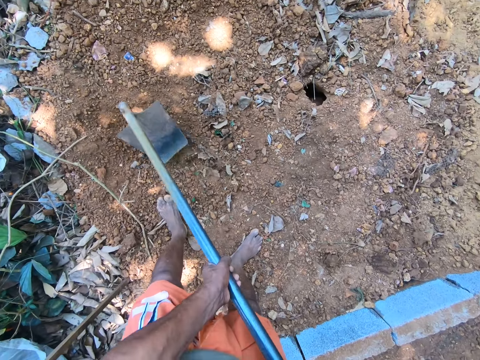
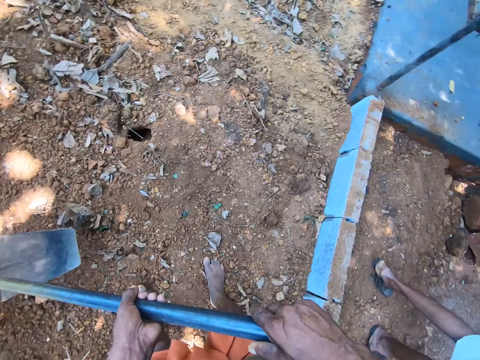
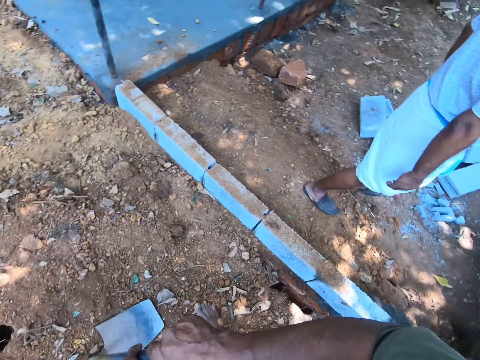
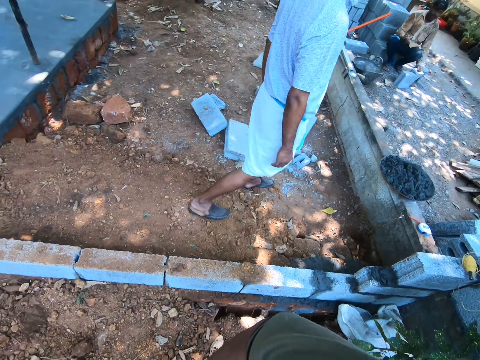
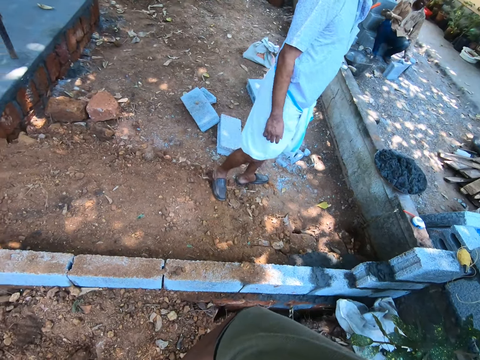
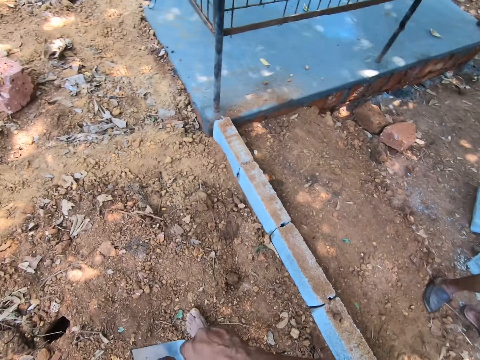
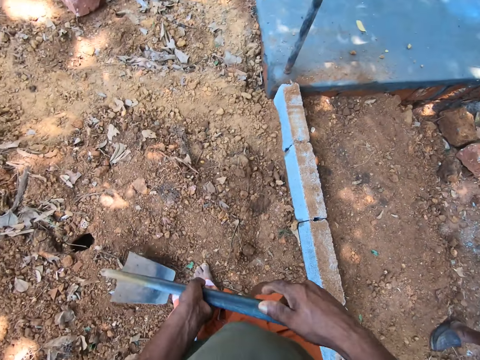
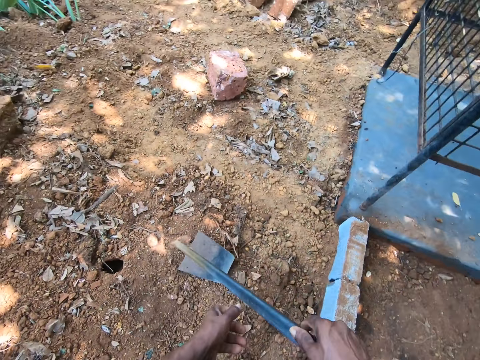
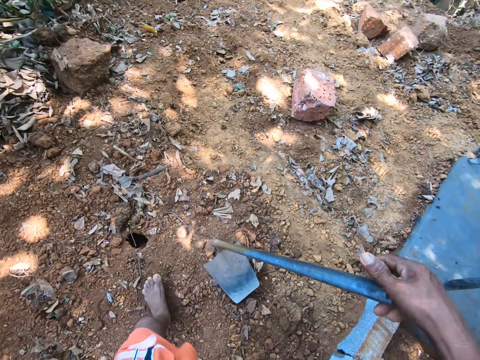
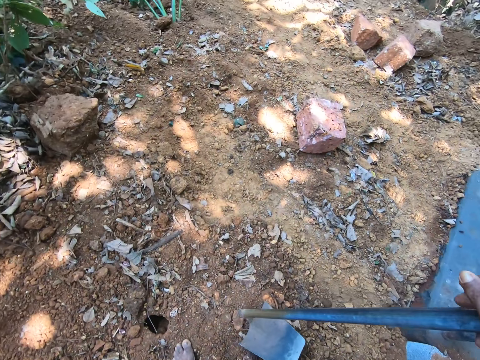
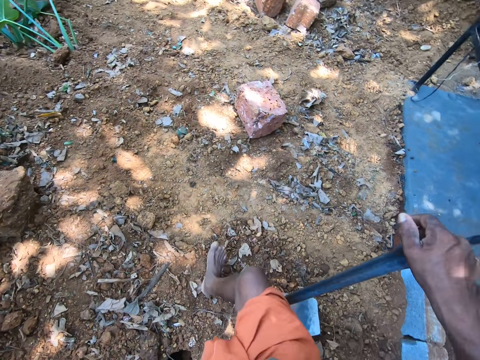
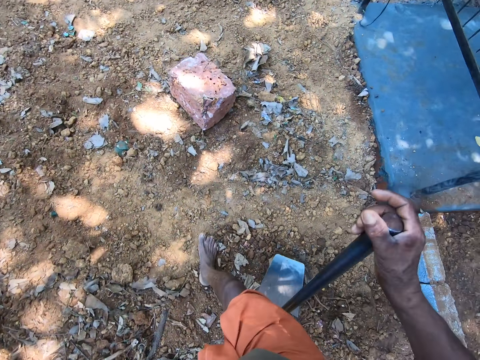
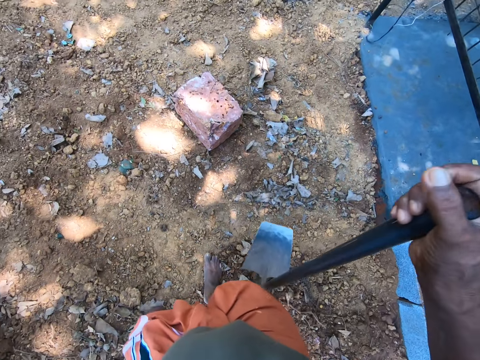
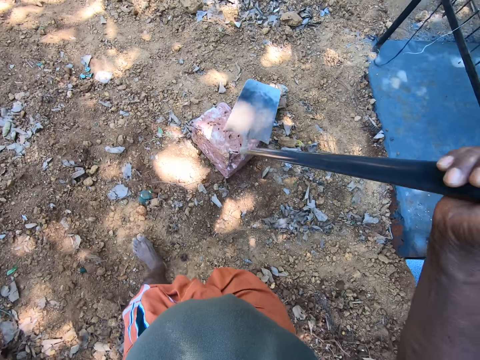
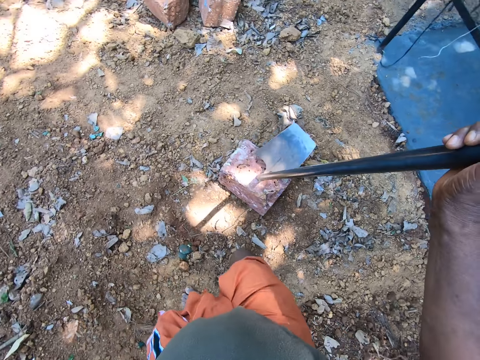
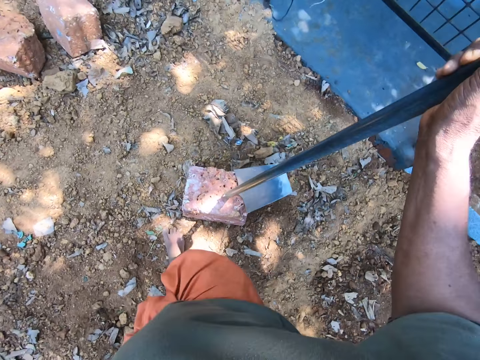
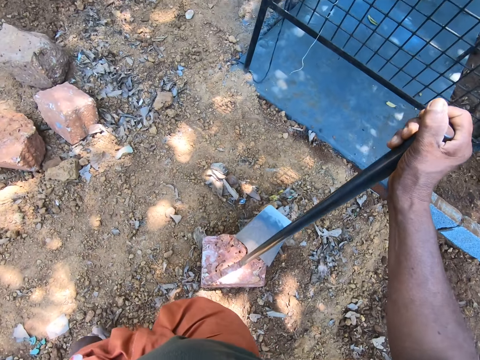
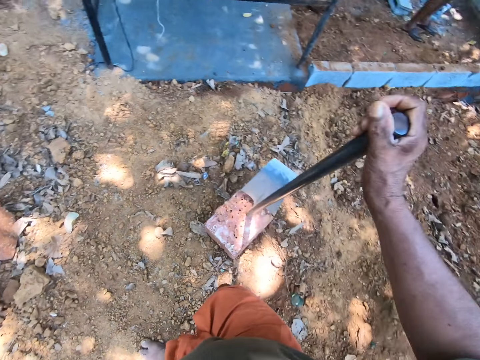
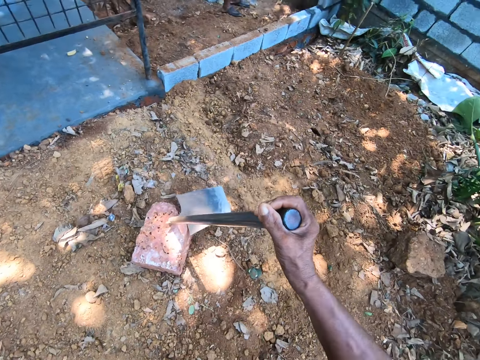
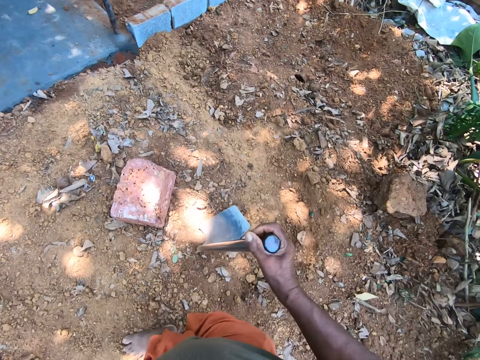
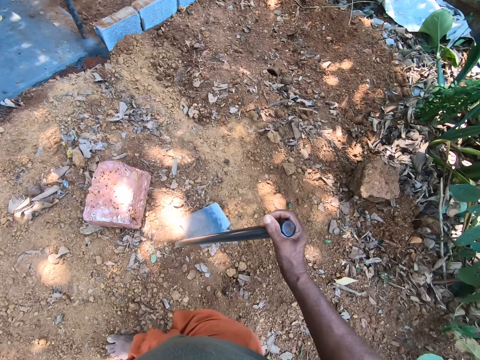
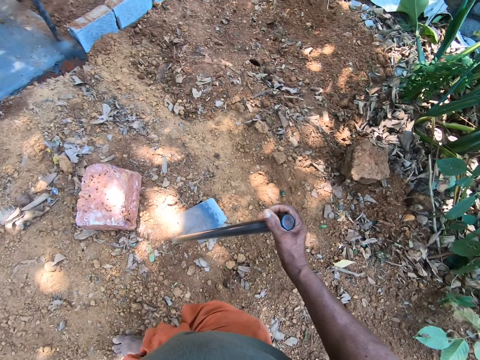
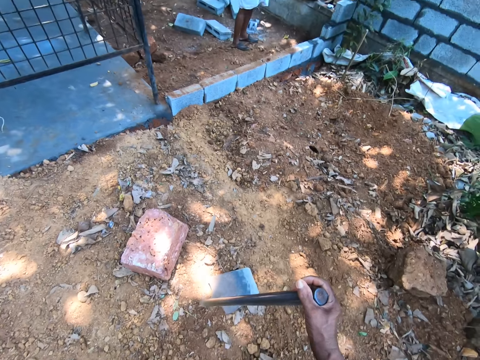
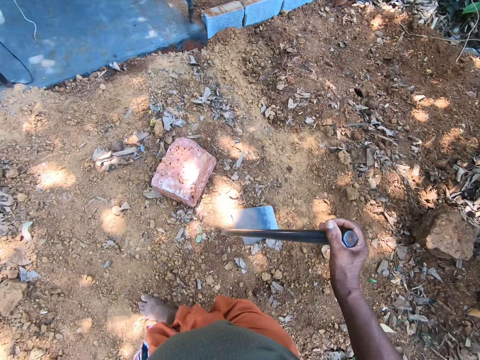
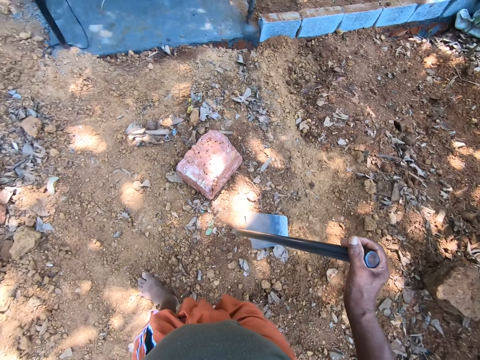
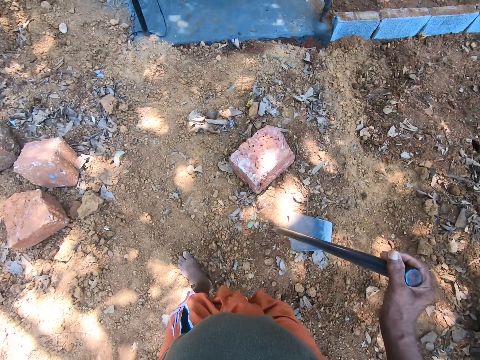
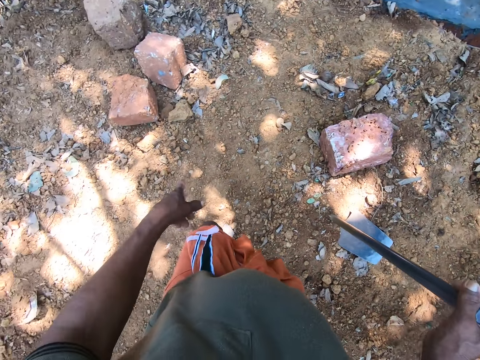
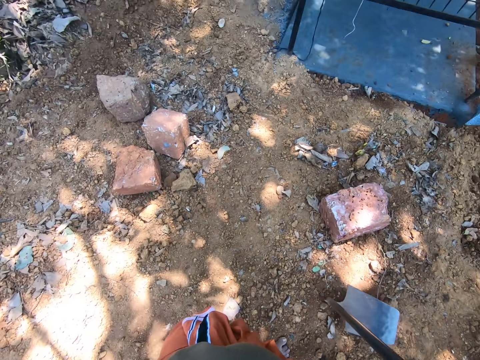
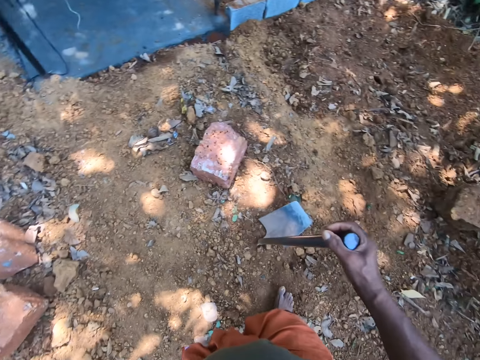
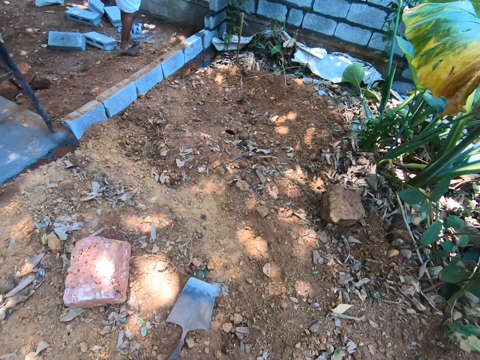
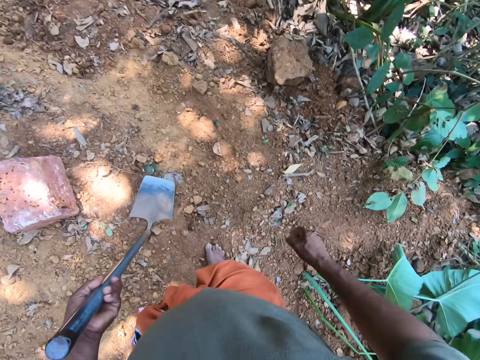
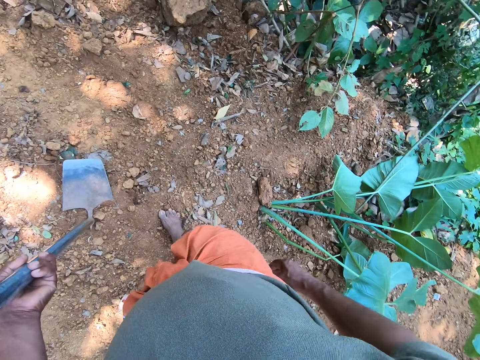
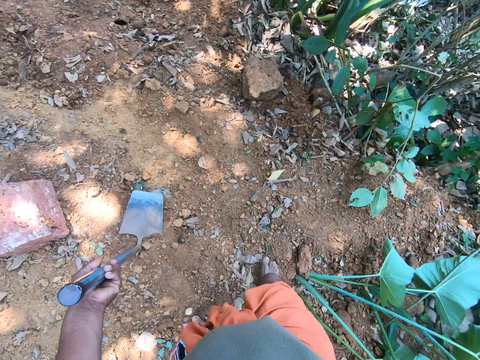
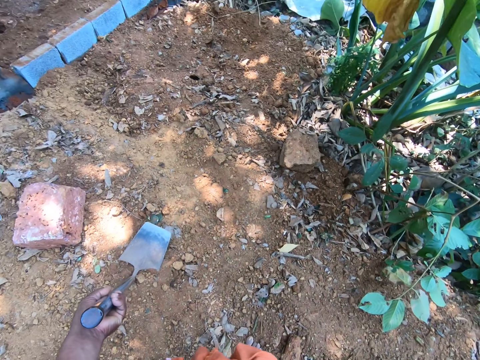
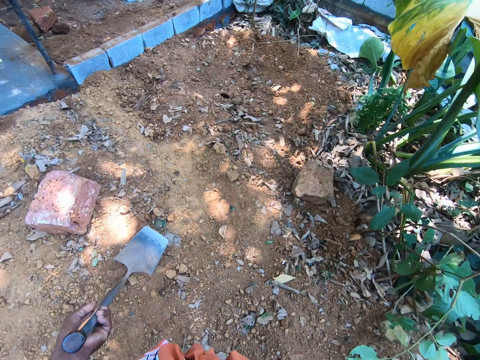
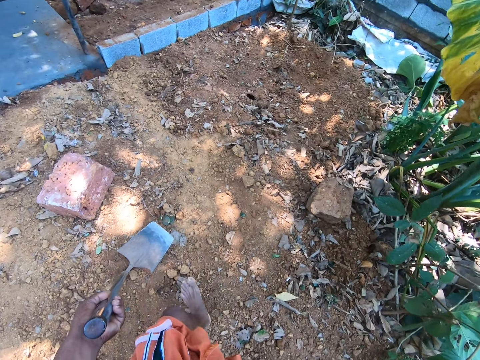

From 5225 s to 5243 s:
The camera wearer looks sideways. He holds the hoe with his right hand. He looks sideways. He holds the hoe with his left hand.

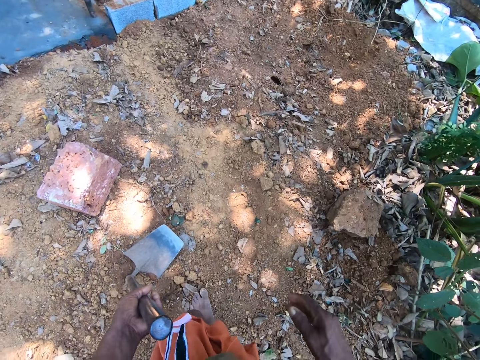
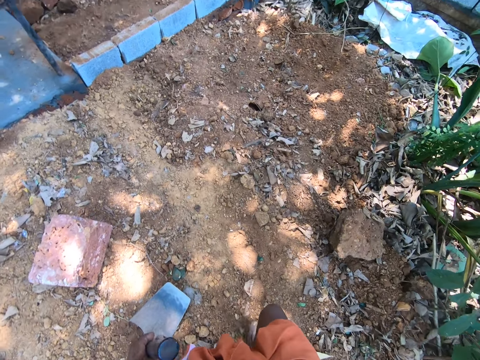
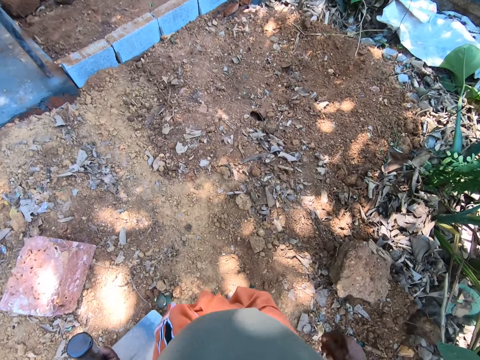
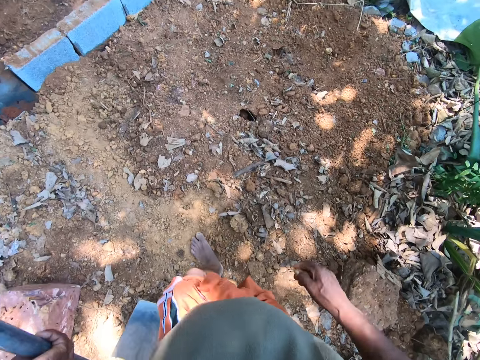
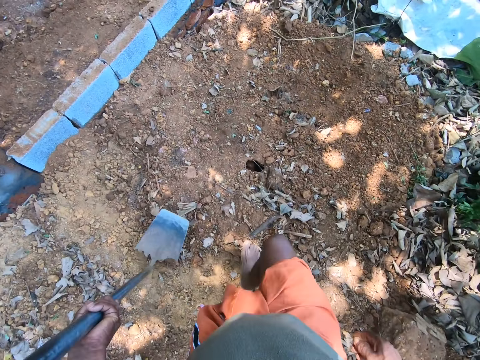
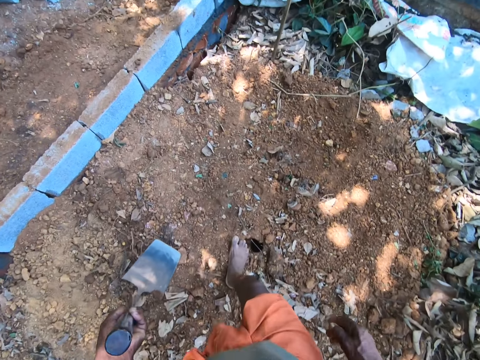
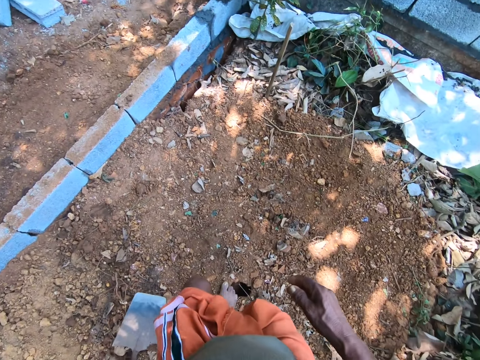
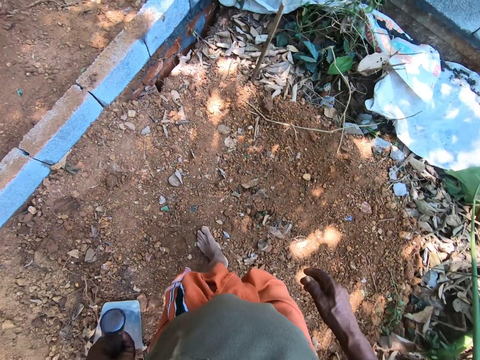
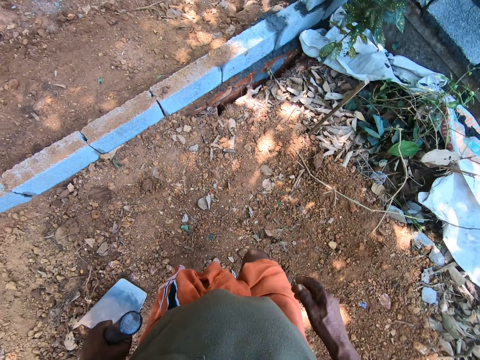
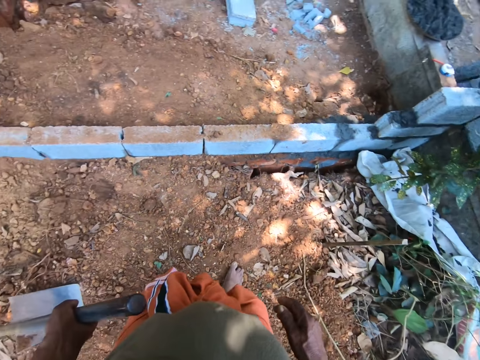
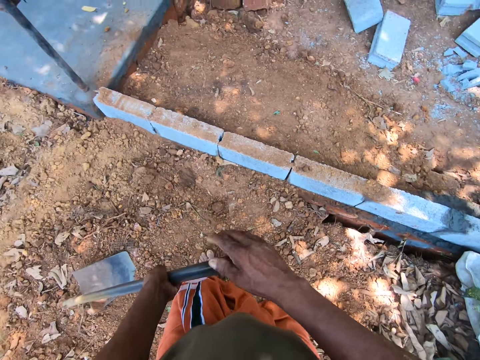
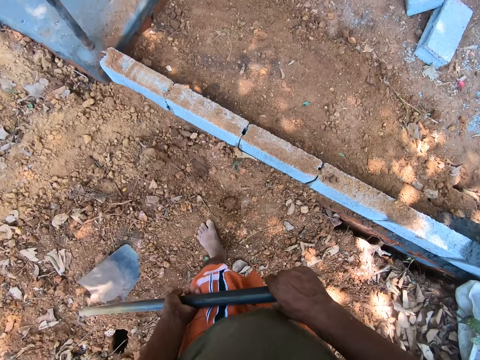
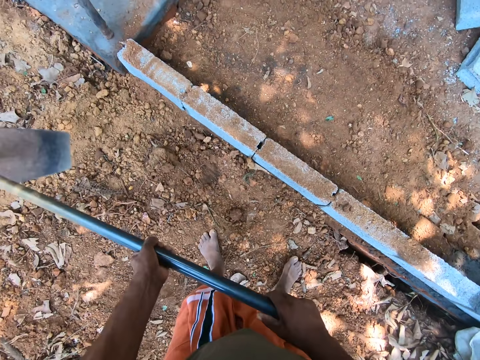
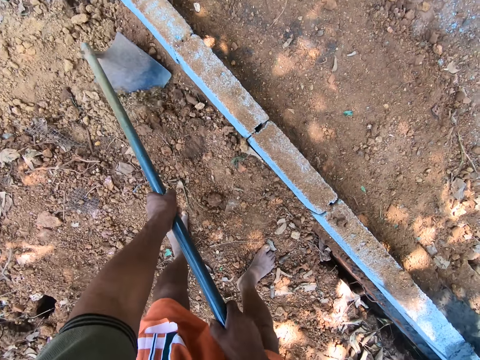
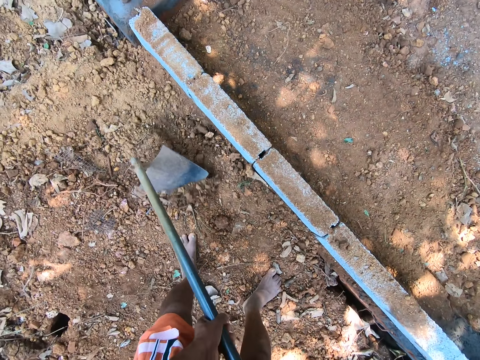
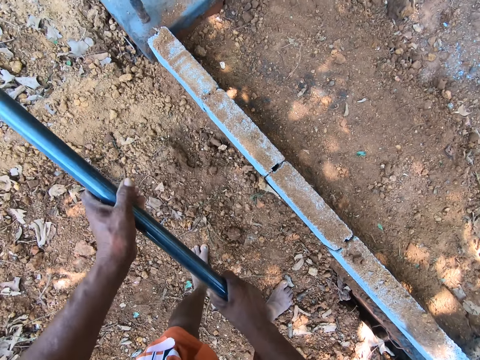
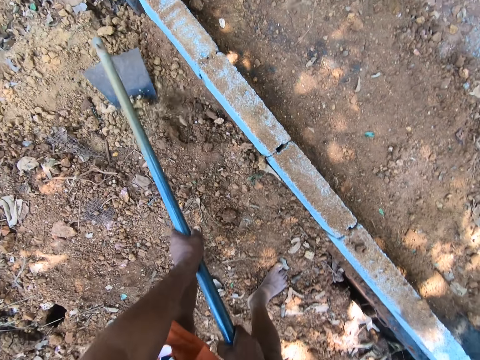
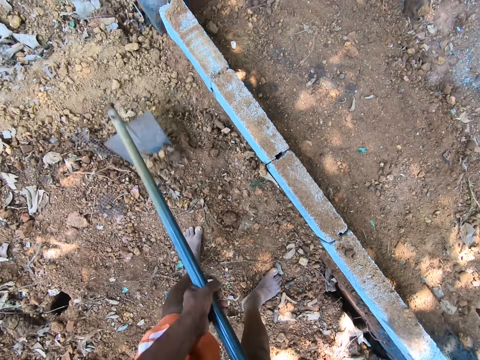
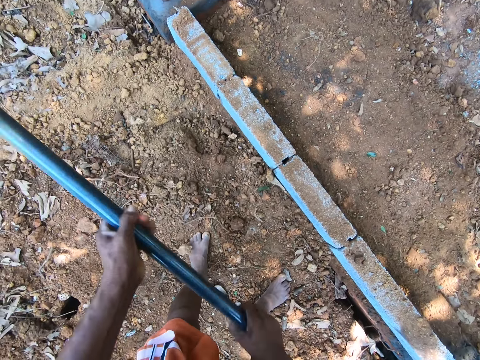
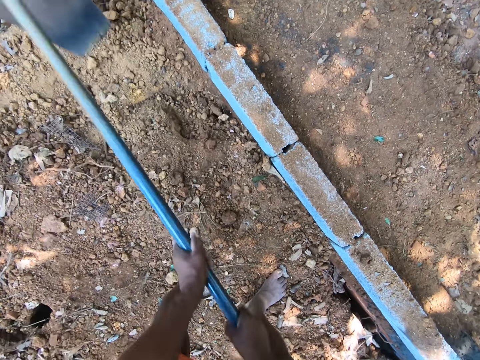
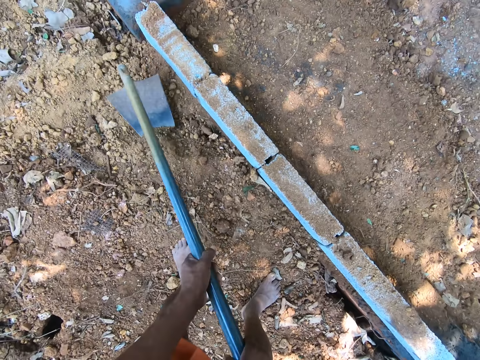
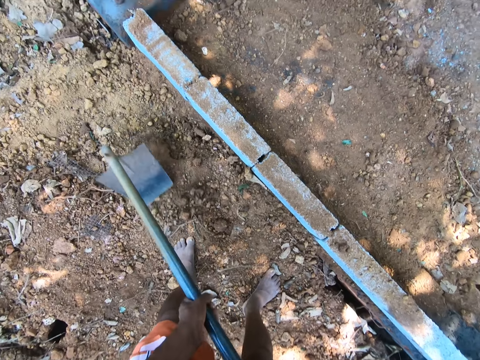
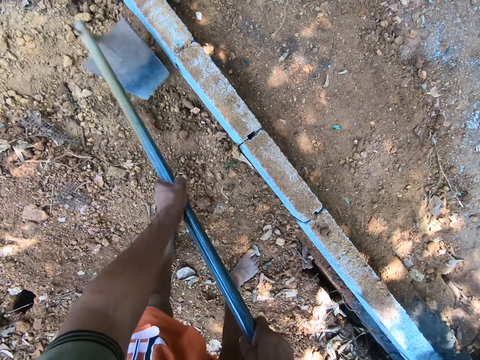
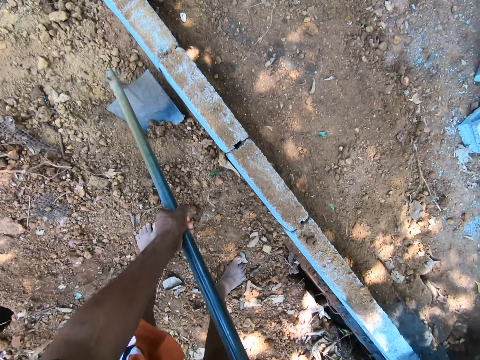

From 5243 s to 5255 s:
The camera wearer shapes the soil with the hoe in his hands. He digs with the hoe in both hands.
